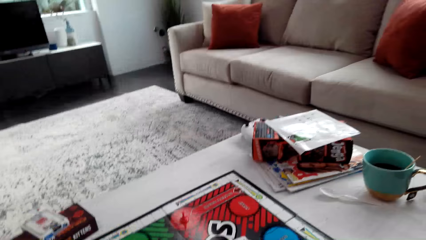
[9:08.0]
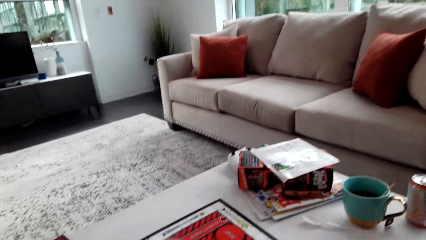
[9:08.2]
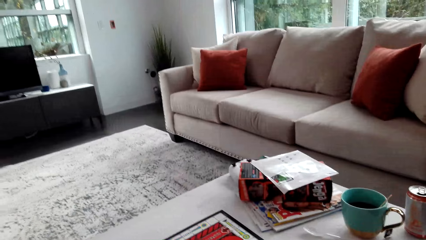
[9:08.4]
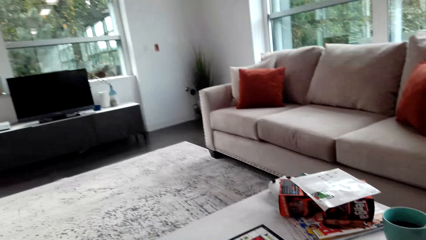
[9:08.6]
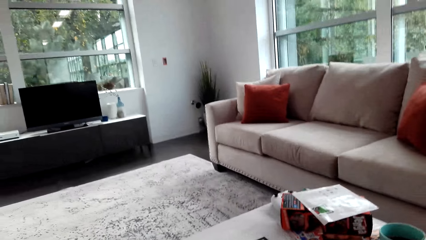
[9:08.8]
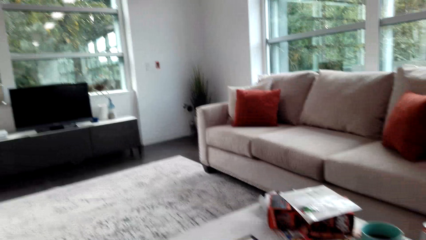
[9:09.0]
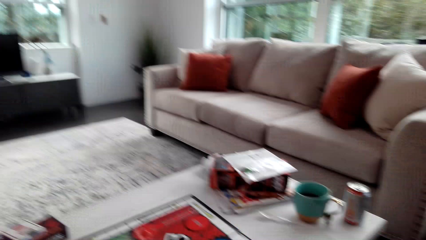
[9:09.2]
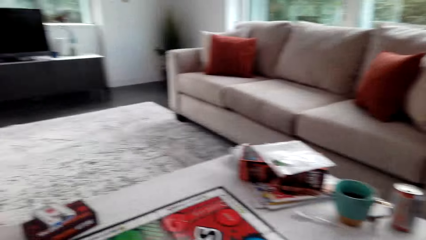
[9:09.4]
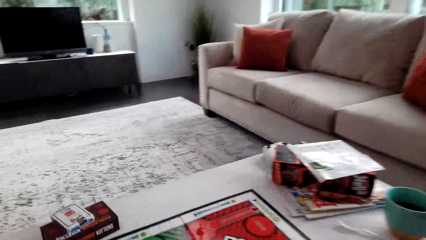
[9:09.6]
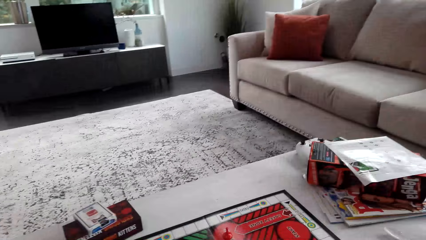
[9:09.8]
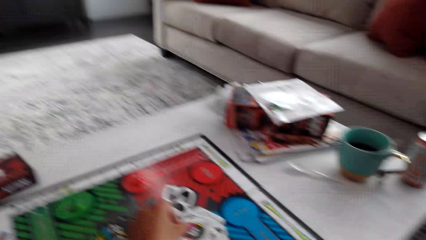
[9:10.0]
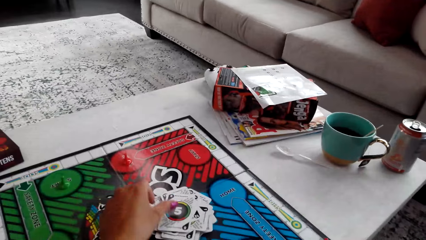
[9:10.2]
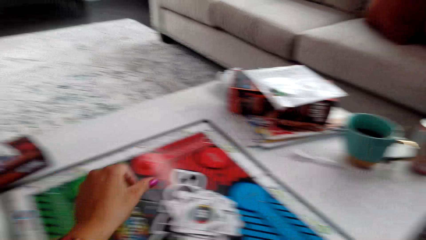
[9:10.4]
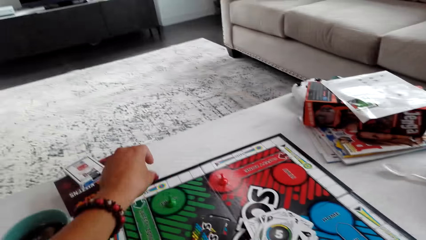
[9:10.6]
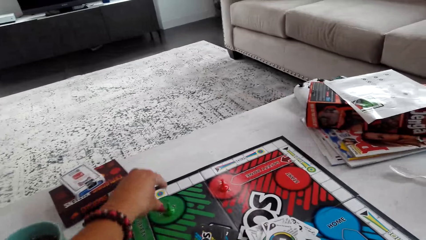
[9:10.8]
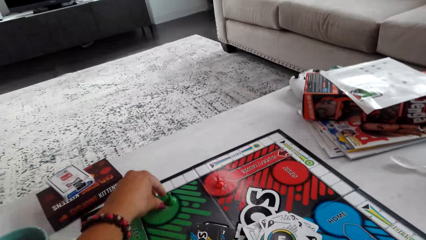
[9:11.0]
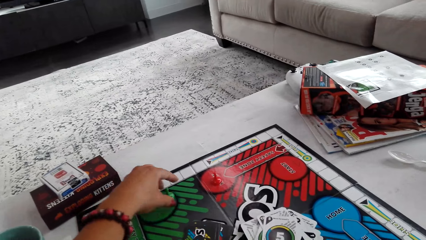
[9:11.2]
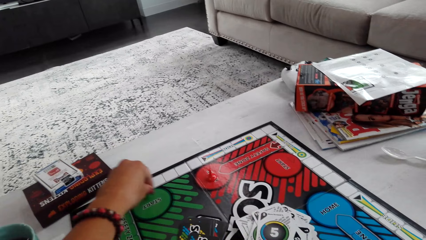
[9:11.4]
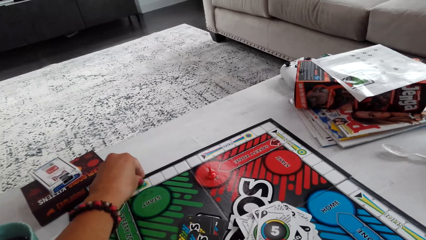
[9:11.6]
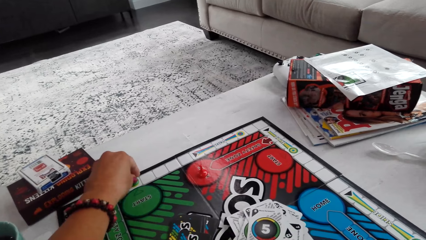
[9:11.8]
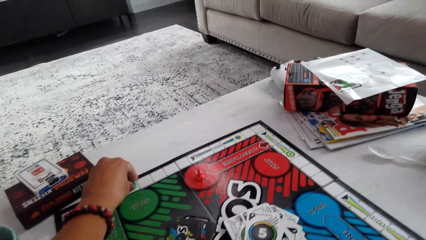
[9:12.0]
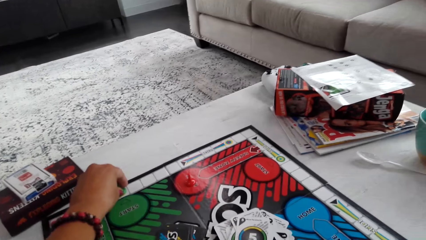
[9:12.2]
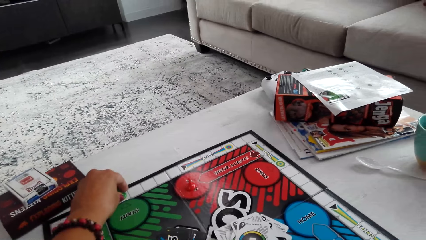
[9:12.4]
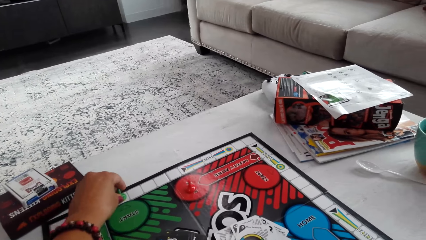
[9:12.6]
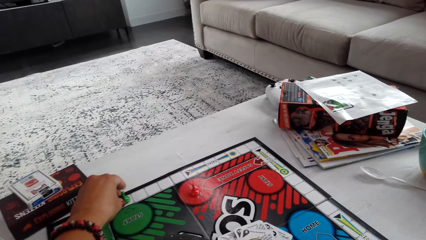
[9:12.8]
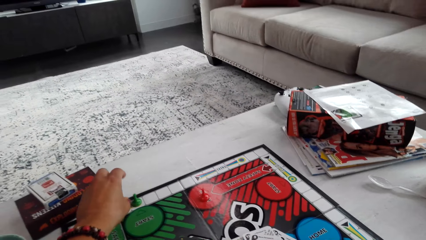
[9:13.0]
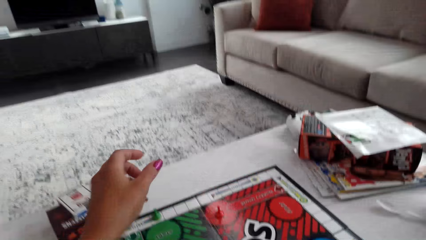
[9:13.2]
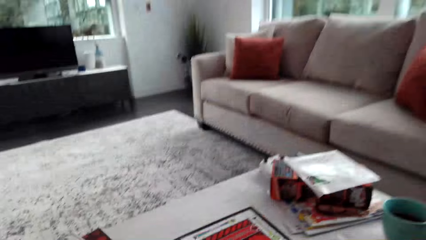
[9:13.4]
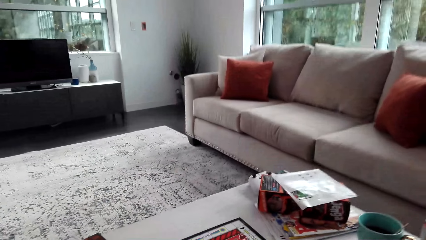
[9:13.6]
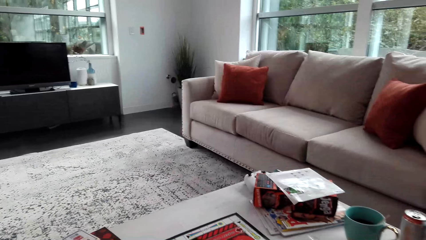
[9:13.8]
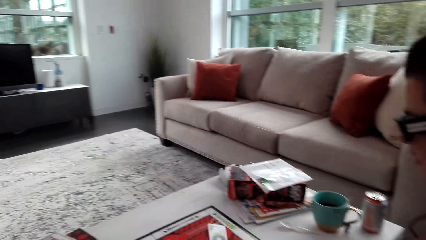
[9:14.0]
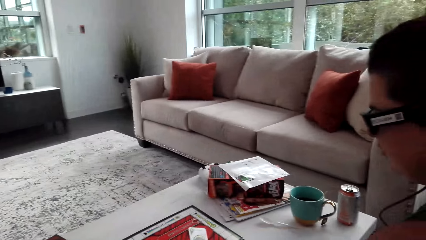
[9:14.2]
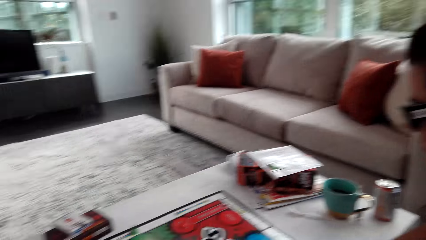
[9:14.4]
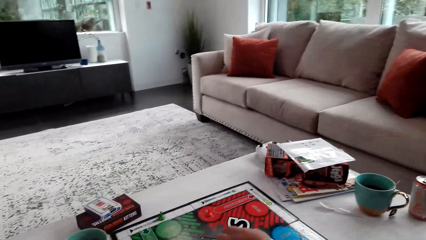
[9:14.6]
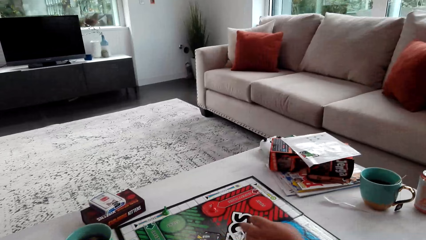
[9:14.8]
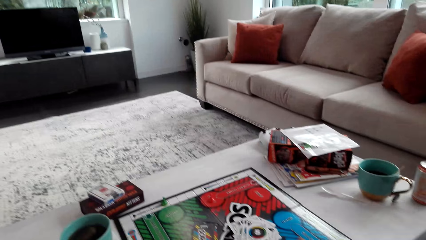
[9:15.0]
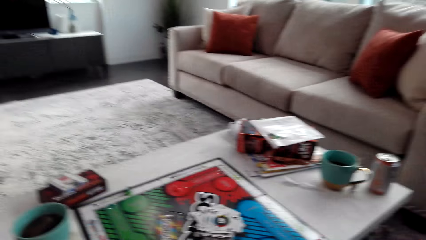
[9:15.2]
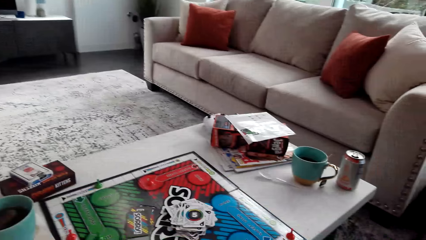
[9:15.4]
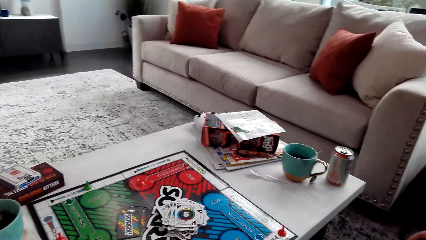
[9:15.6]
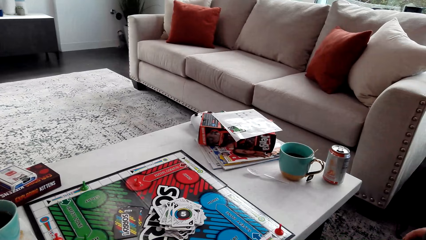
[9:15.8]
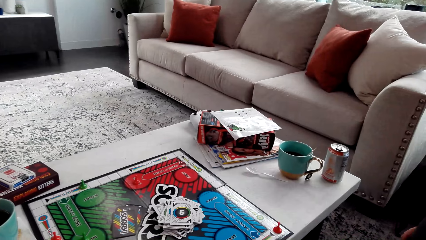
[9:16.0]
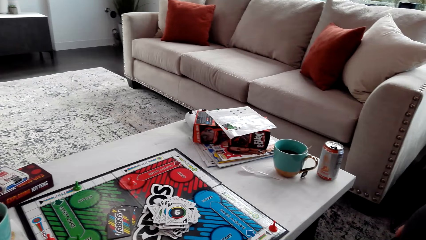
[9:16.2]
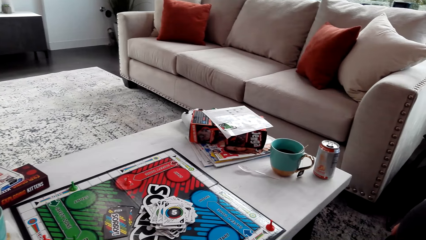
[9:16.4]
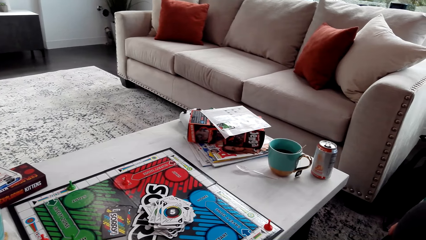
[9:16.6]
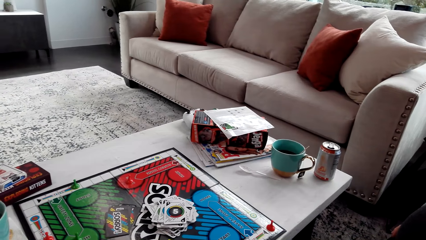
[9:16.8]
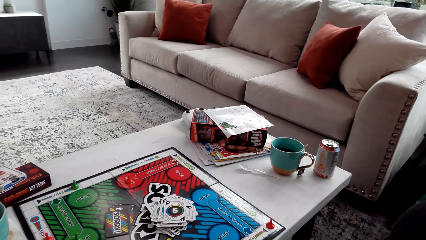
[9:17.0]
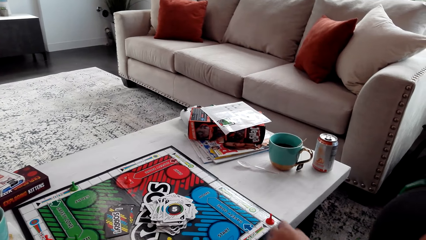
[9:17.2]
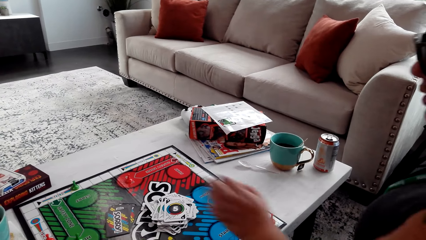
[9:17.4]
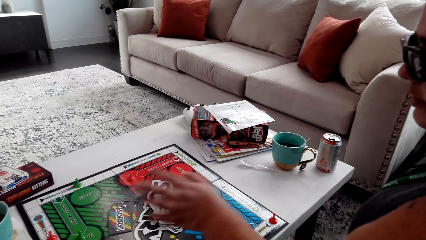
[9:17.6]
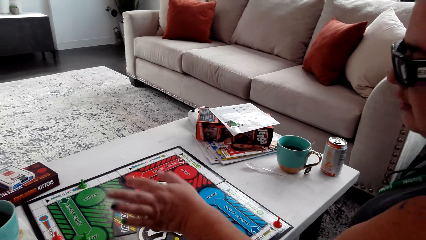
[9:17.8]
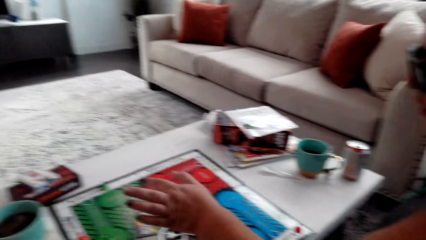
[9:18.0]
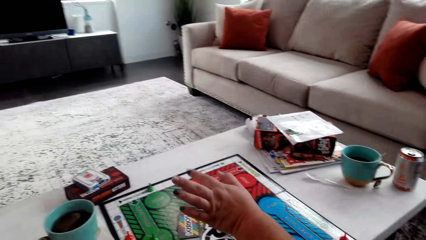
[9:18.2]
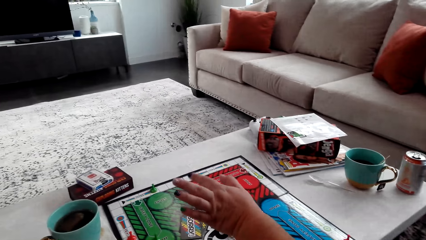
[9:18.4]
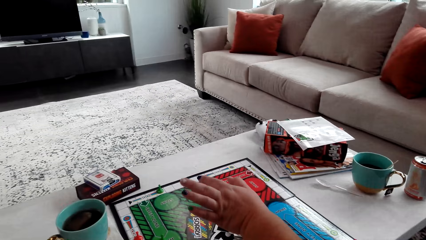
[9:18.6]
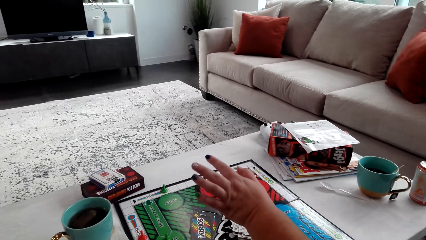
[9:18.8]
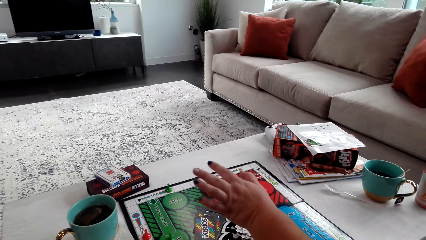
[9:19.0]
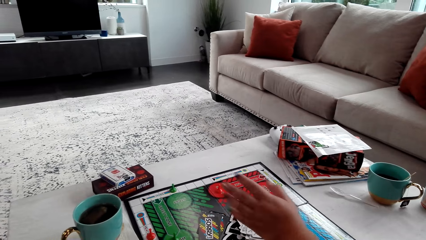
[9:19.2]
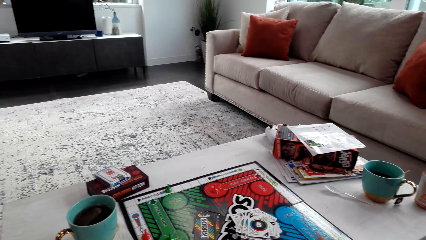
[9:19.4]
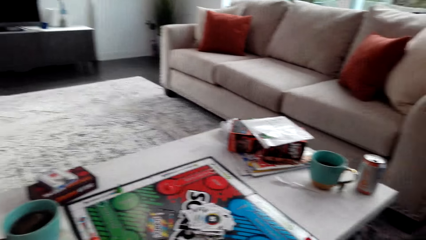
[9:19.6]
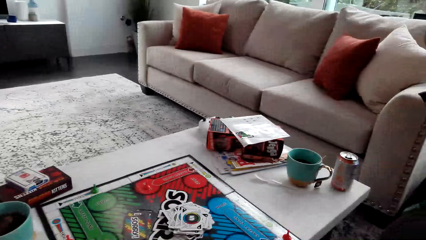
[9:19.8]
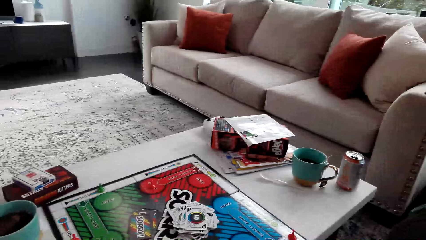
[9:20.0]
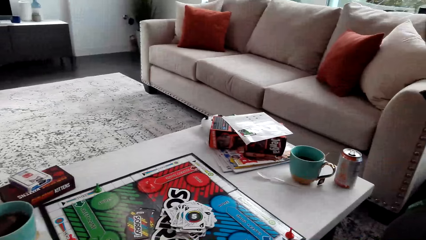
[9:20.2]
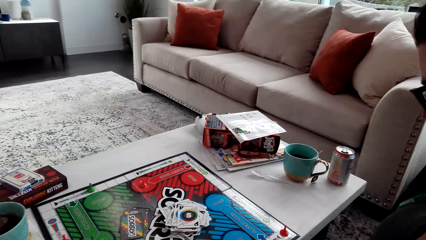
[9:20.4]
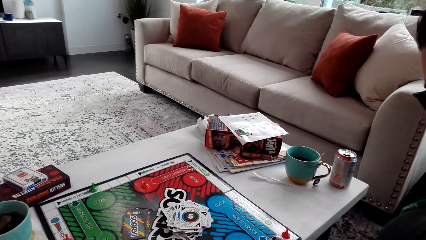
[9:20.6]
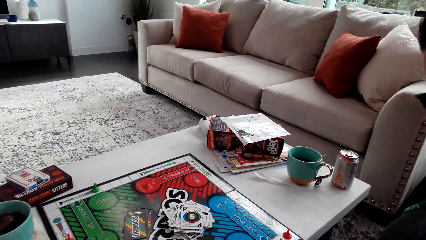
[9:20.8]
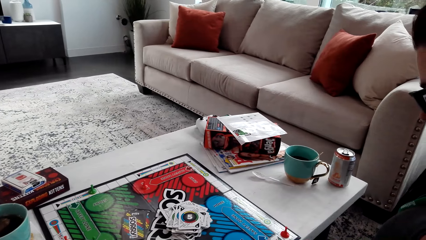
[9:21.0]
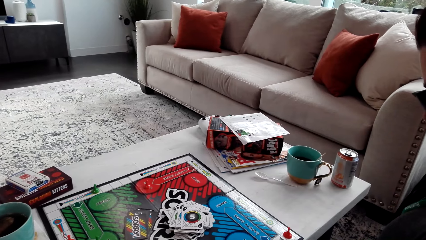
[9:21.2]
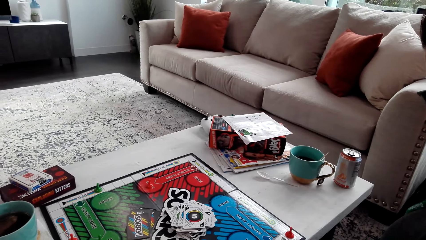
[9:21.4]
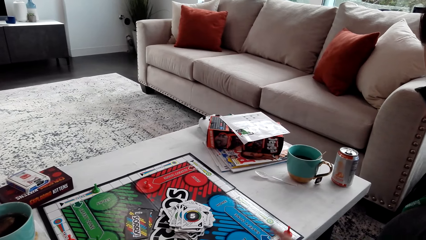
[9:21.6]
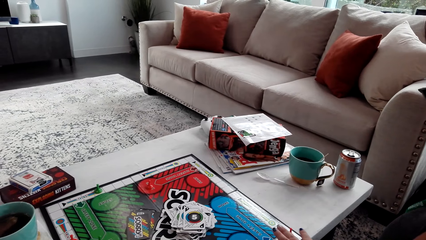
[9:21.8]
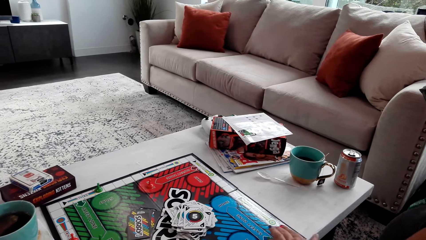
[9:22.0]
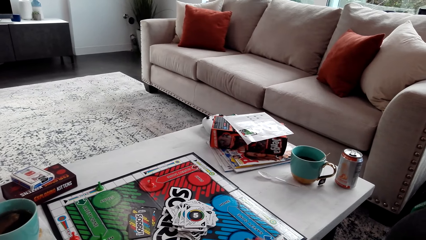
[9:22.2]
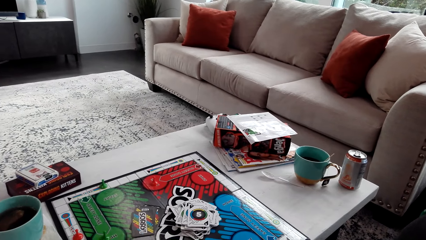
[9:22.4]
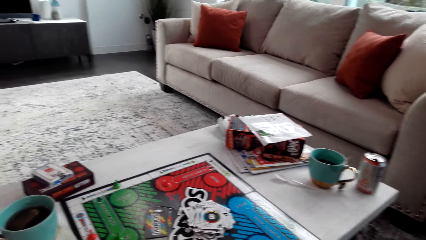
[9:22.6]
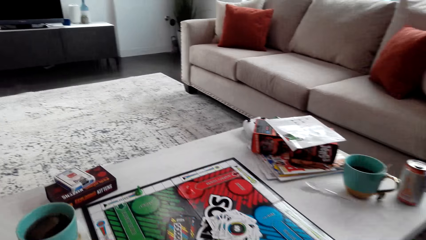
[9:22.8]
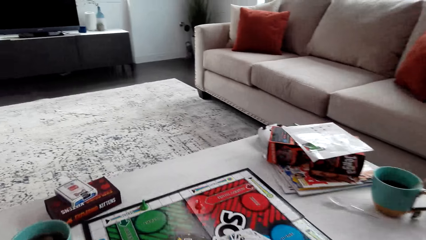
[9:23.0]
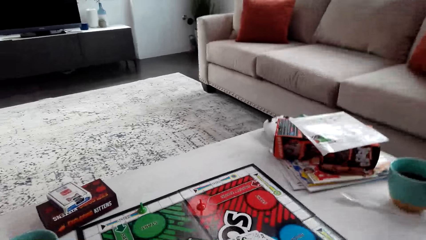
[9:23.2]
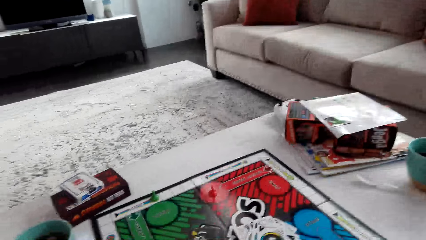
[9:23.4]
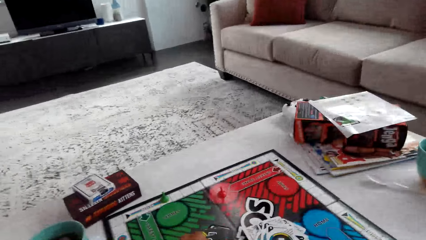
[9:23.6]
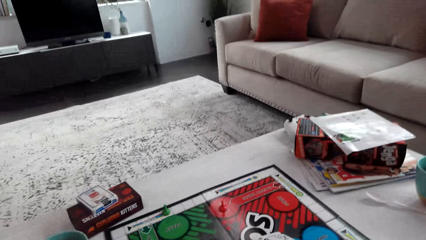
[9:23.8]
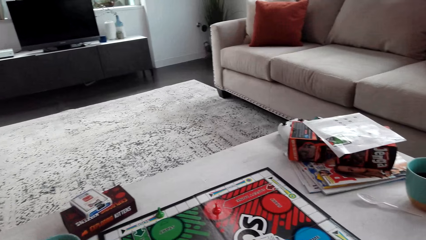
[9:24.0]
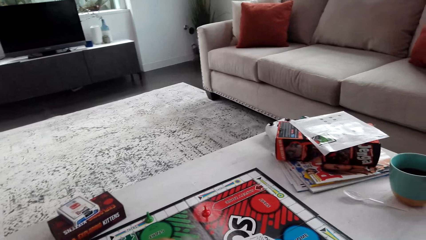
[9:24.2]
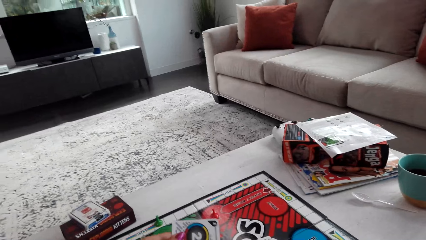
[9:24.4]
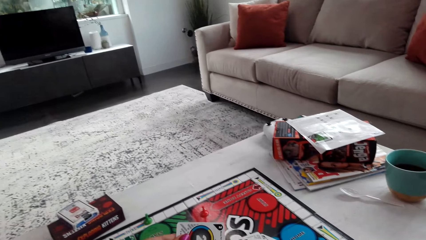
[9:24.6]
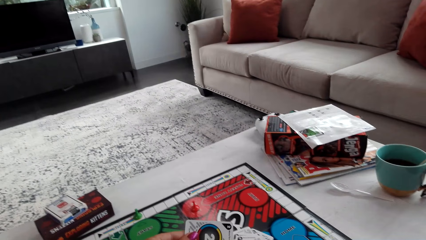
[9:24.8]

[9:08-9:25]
The camera wearer moves the pawn. A woman puts the card down and stretches the hand. The woman talks to the camera wearer. A man moves the pawn.
